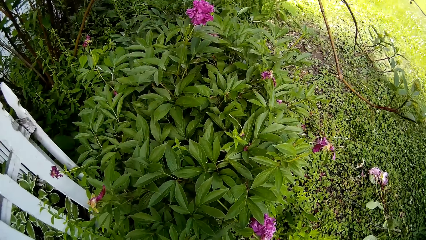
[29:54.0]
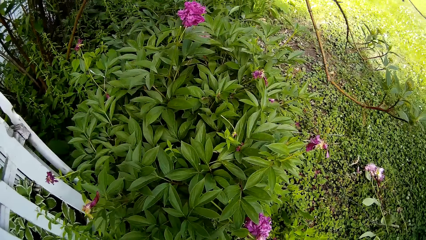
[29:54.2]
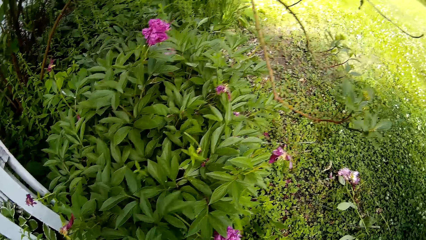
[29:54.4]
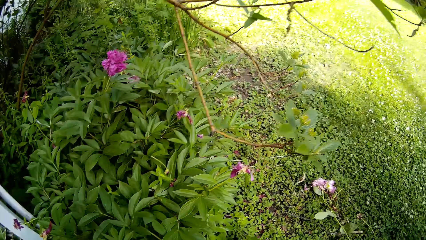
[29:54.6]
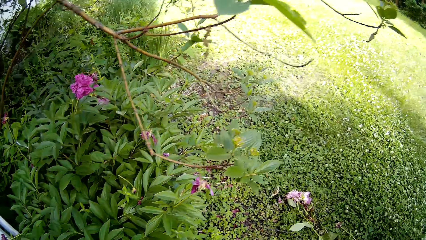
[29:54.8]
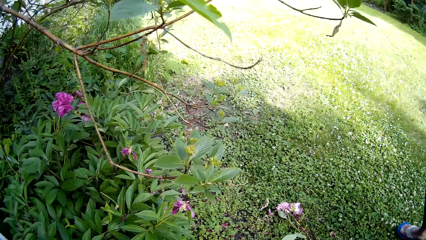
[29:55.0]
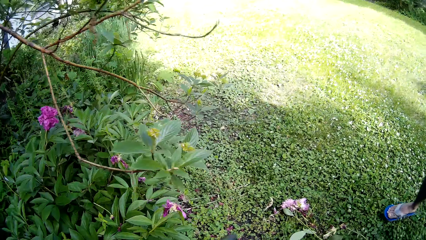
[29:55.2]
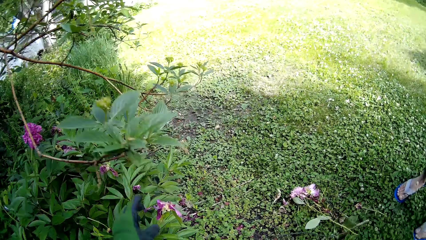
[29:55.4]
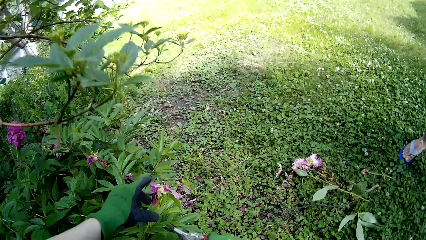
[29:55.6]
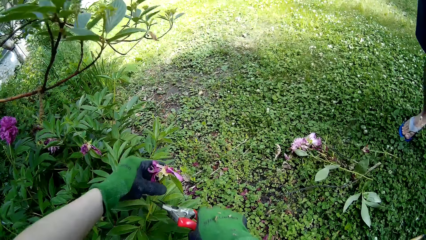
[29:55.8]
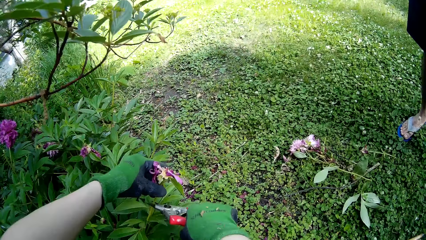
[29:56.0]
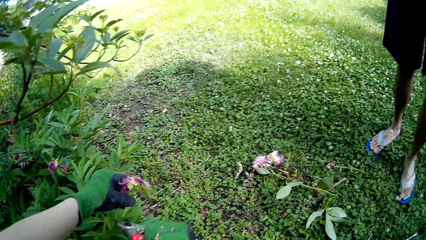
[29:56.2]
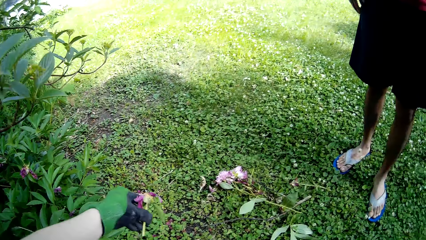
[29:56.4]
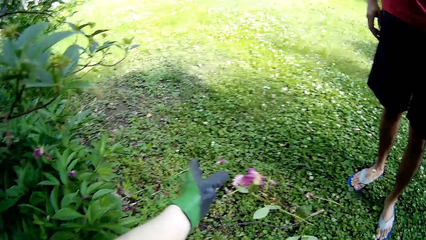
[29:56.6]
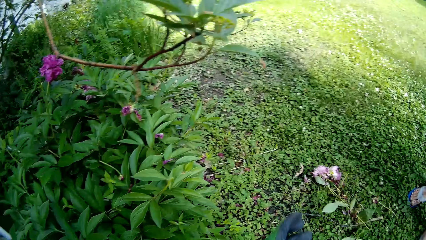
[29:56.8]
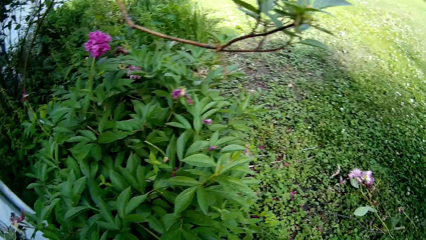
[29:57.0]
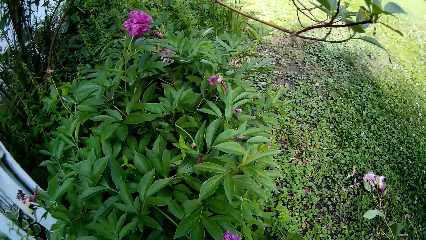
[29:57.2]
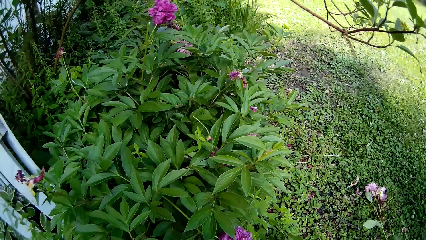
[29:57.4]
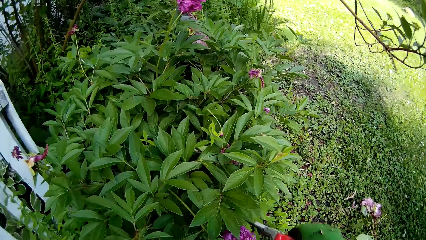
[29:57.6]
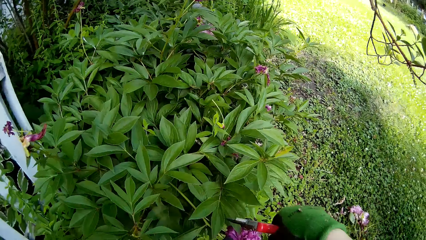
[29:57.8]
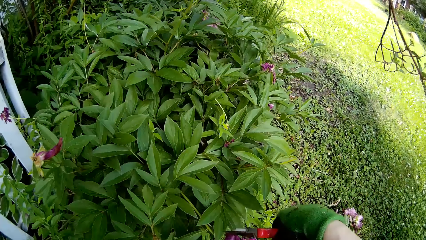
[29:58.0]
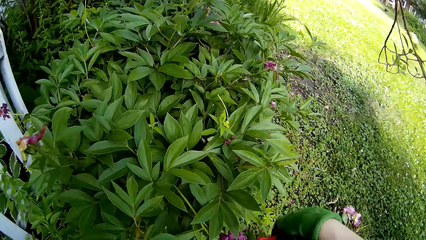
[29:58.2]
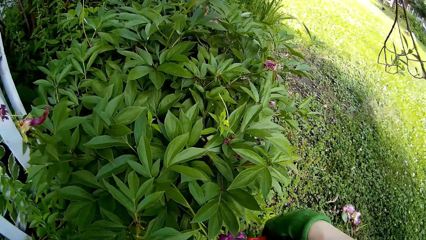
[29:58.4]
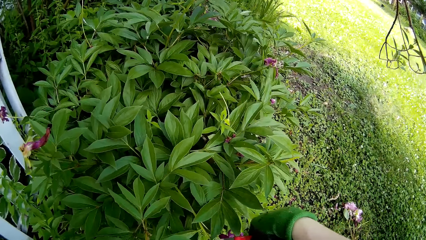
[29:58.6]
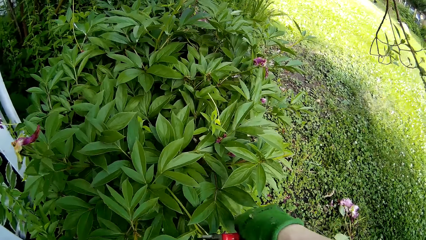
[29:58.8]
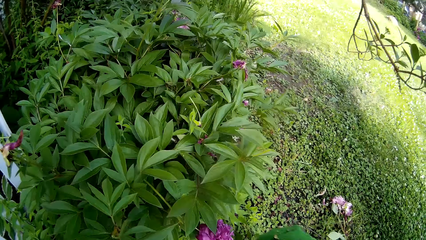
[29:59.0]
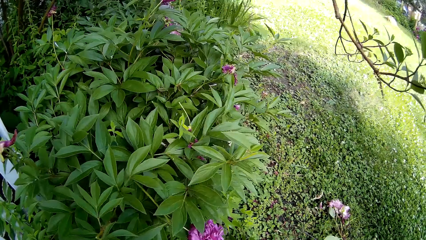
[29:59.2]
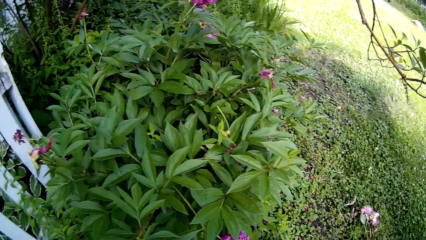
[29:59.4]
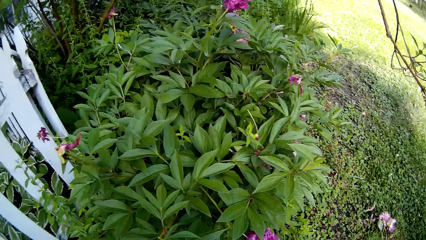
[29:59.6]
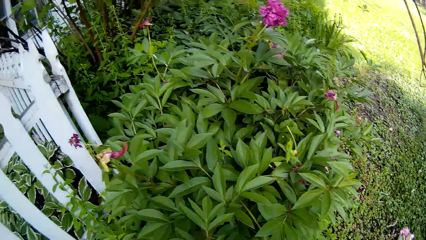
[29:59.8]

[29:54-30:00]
The camera wearer prunes a part of the plant with the pruner in her right hand. She throws the cut part in her left hand on the ground. She prunes a part of the plant with the pruner in her right hand.
